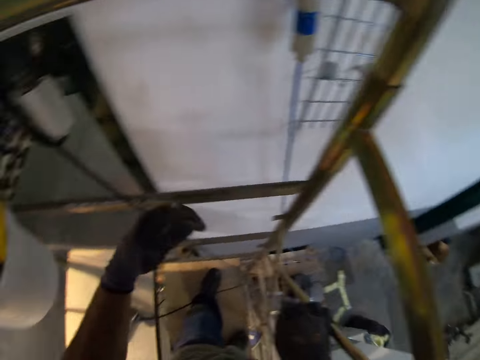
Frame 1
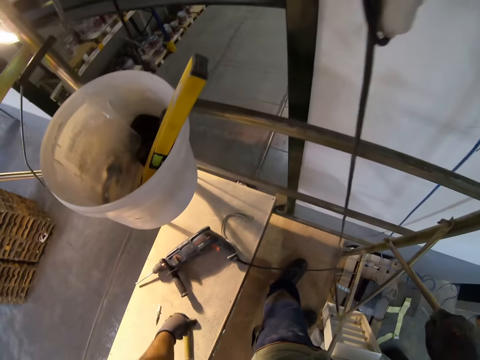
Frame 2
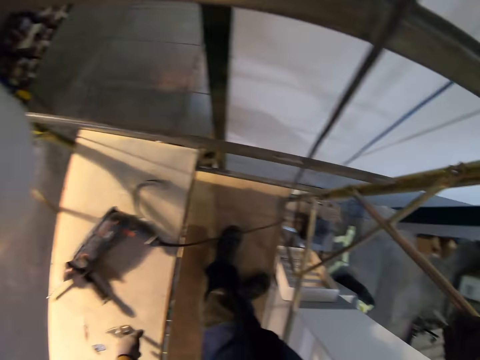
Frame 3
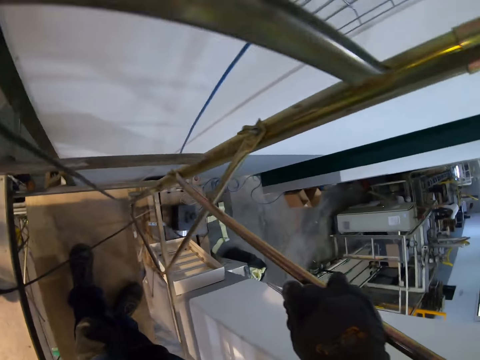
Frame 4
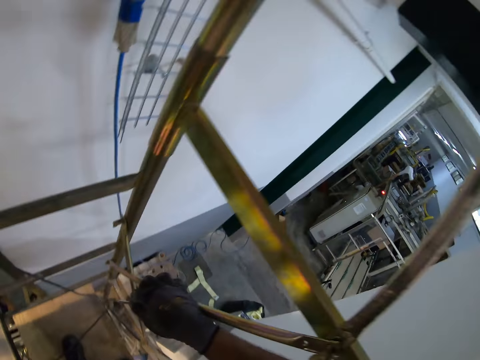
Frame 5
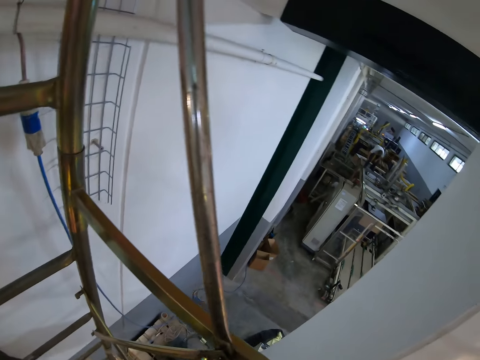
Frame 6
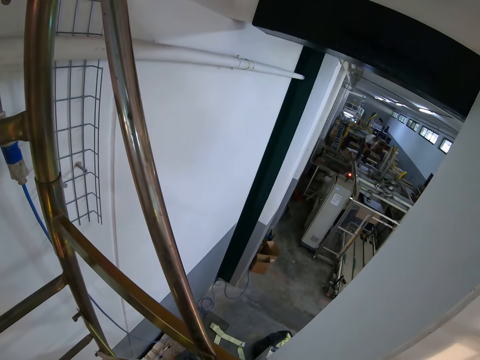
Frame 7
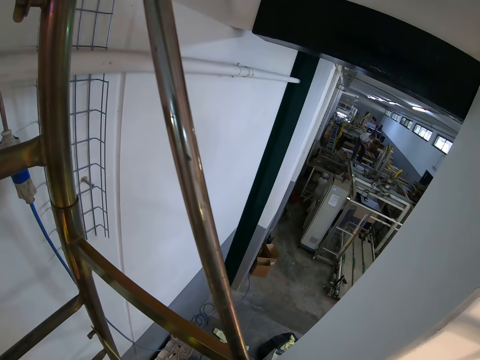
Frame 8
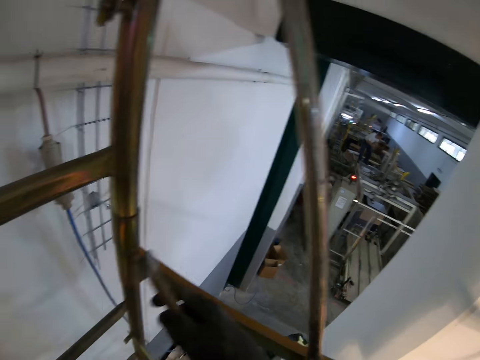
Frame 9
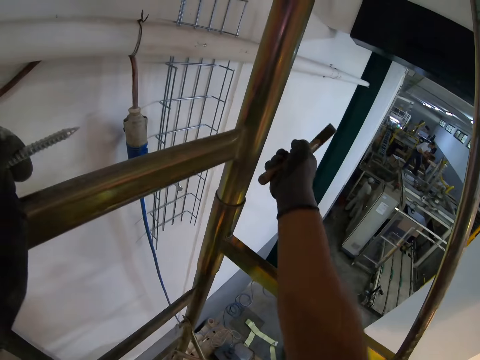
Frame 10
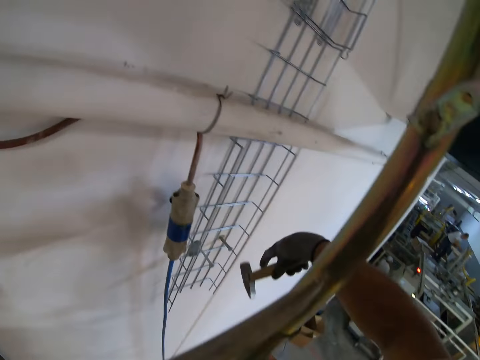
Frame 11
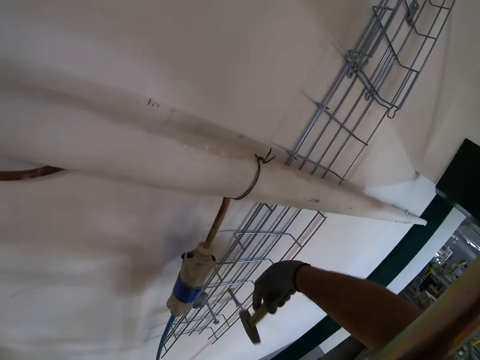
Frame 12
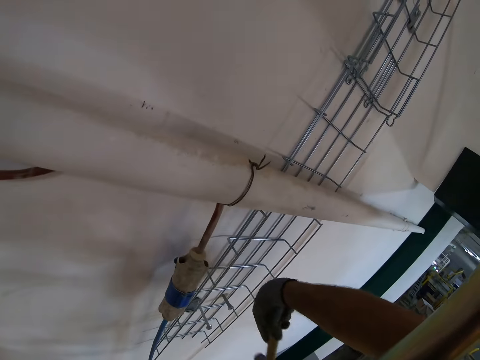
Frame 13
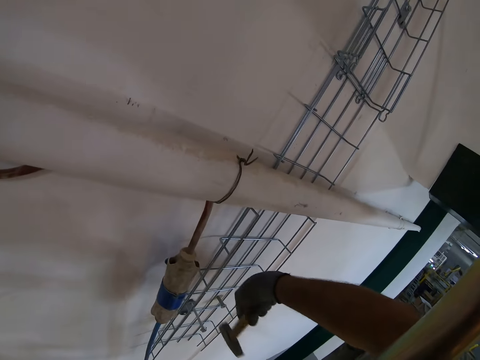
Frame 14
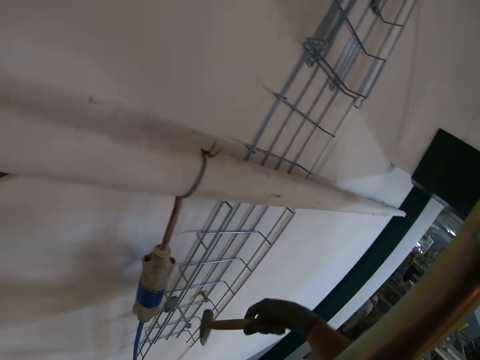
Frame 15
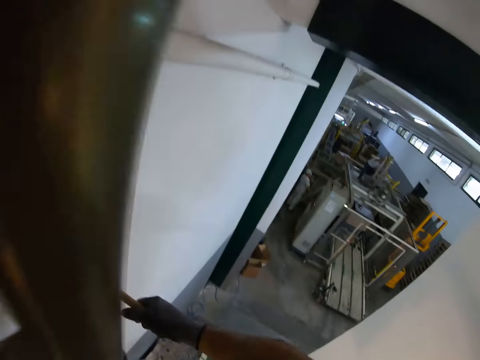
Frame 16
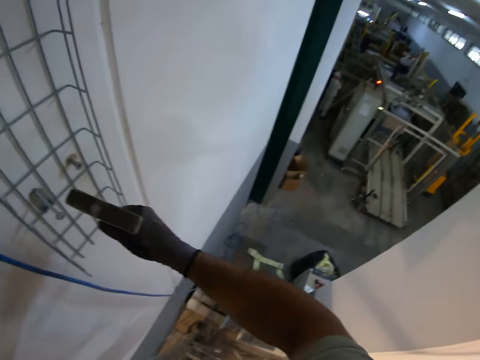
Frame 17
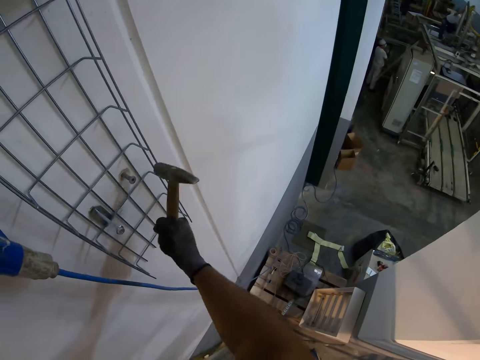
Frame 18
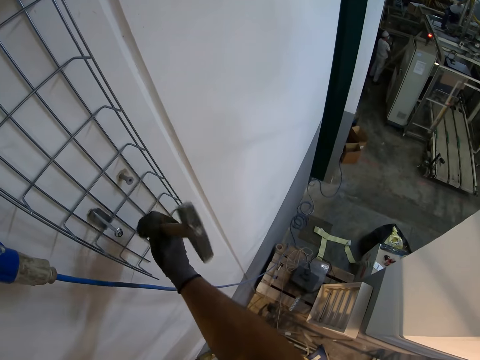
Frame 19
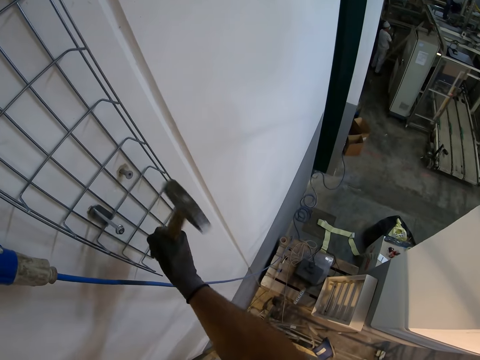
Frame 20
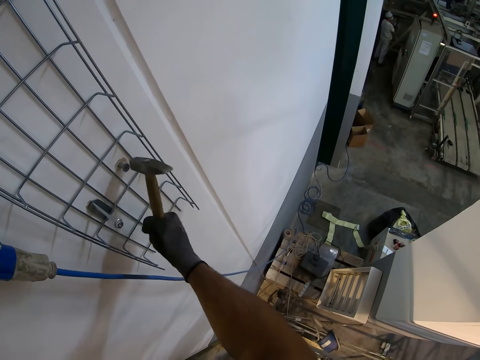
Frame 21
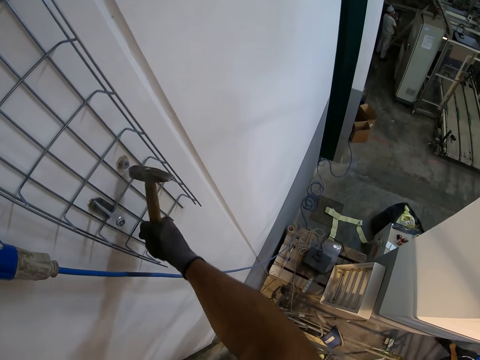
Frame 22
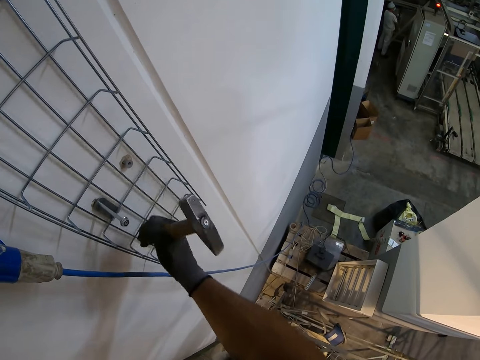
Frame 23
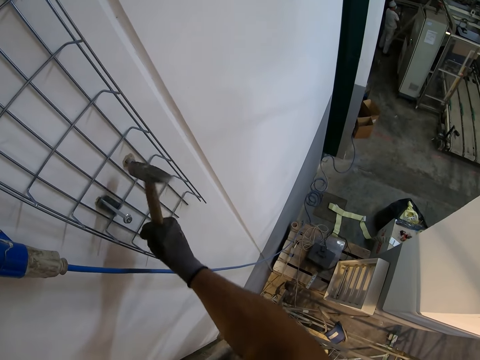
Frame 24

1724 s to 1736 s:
The camera wearer looks around. They pick up a hammer and hit the wall plug in the wall with the hammer.

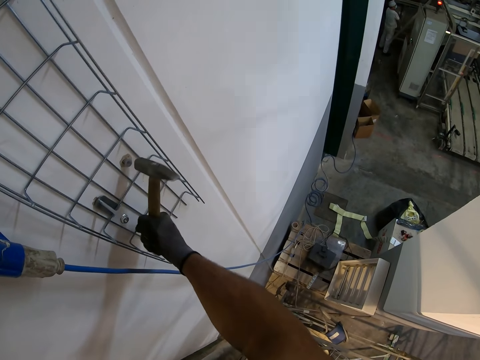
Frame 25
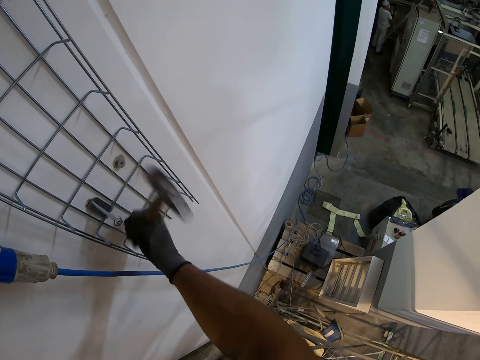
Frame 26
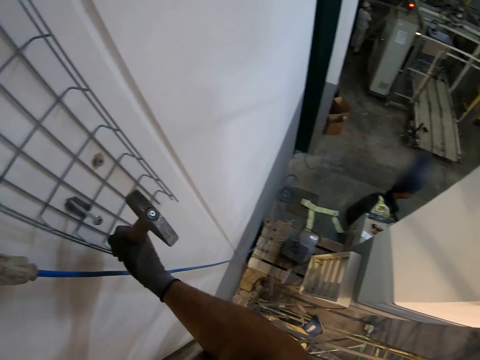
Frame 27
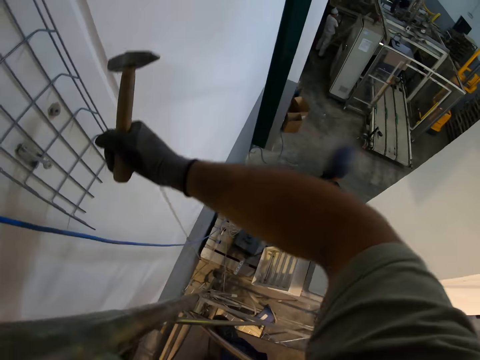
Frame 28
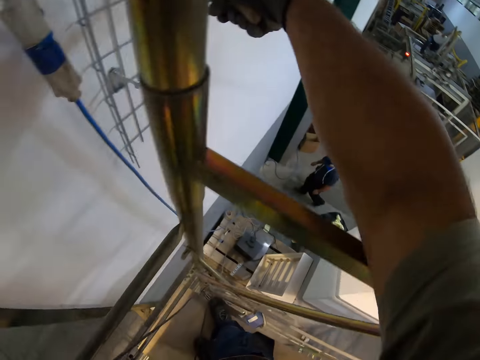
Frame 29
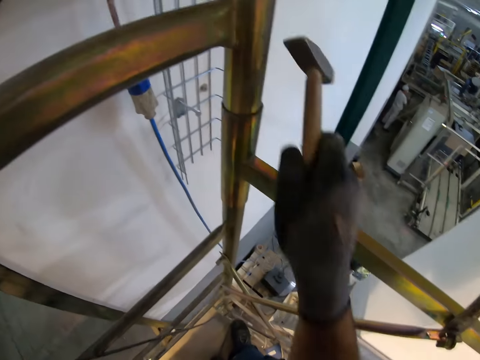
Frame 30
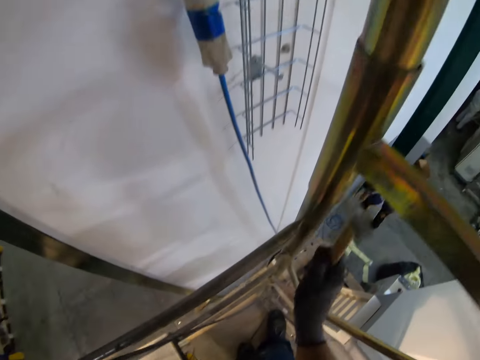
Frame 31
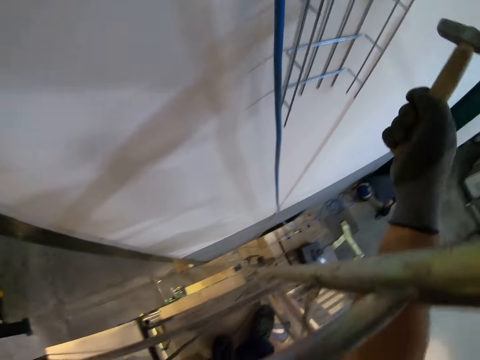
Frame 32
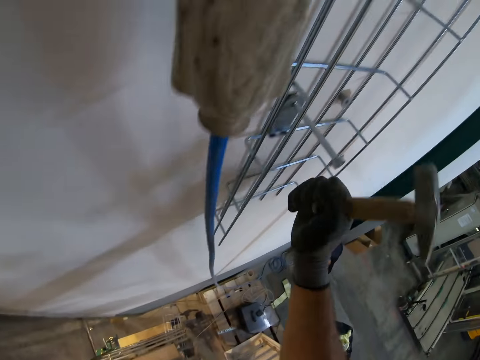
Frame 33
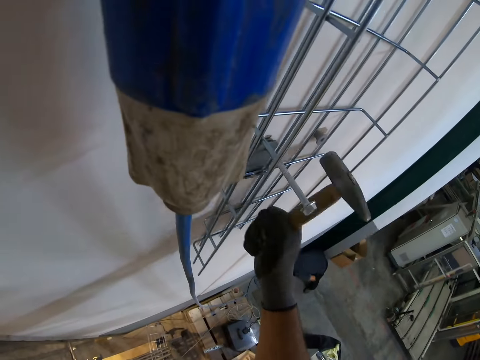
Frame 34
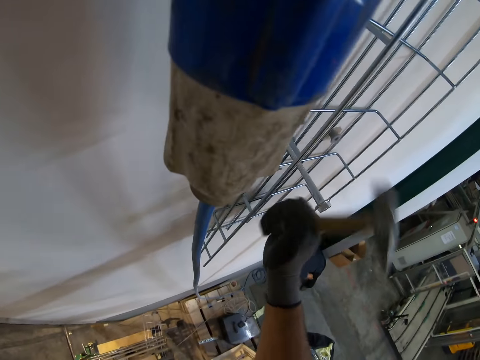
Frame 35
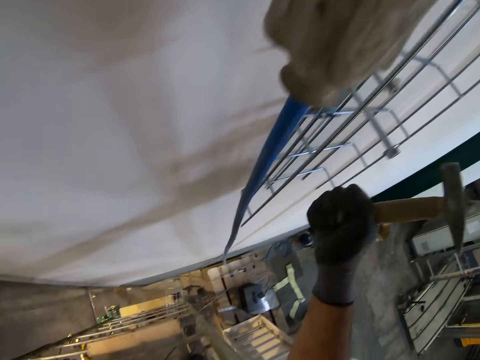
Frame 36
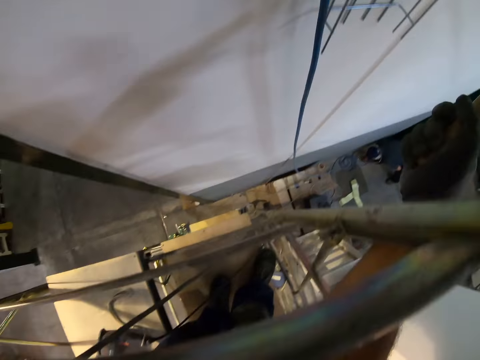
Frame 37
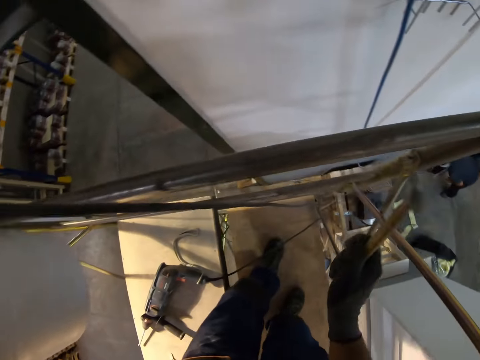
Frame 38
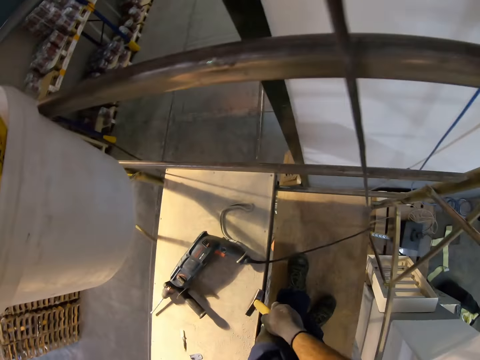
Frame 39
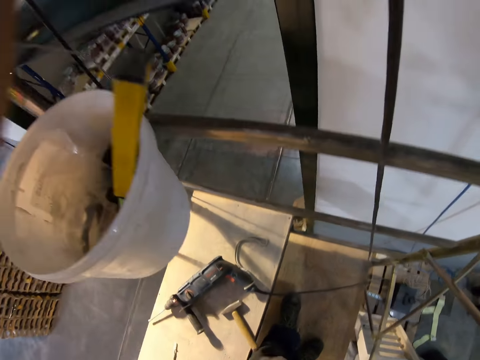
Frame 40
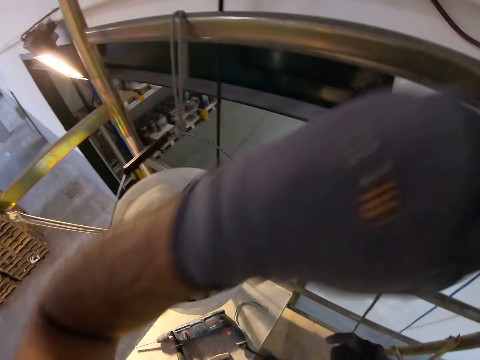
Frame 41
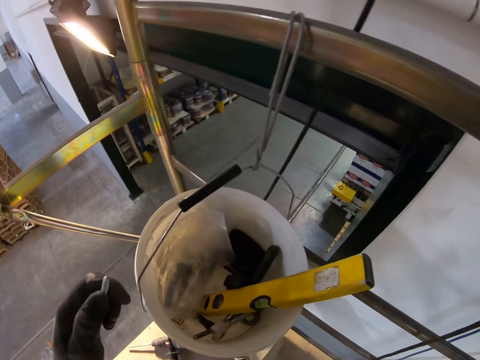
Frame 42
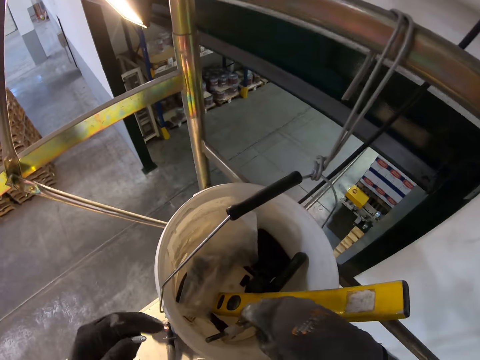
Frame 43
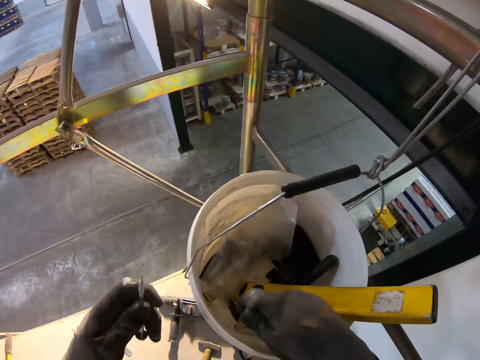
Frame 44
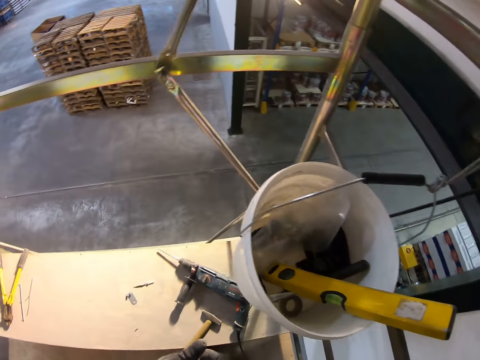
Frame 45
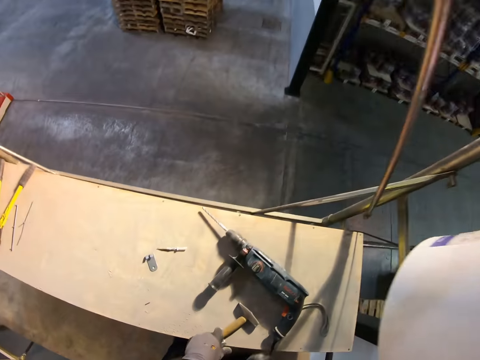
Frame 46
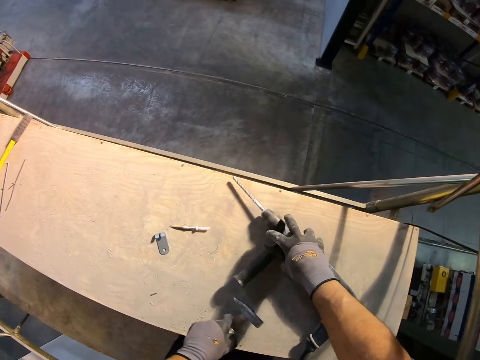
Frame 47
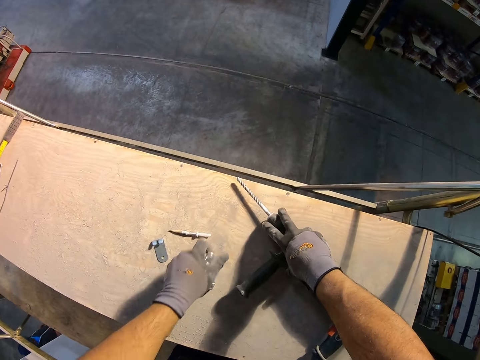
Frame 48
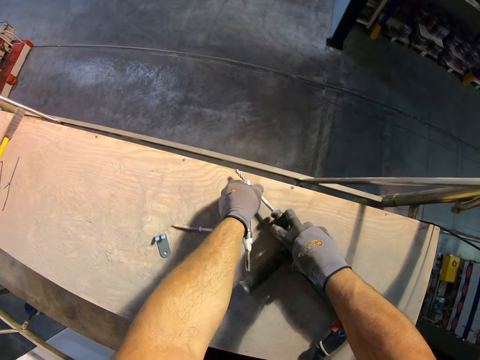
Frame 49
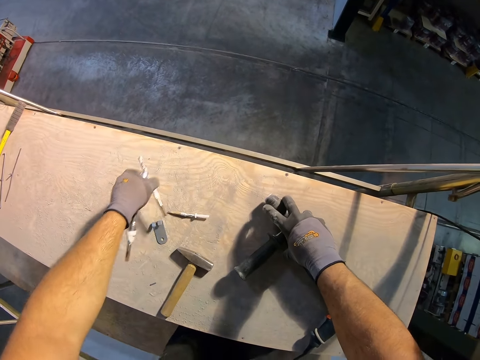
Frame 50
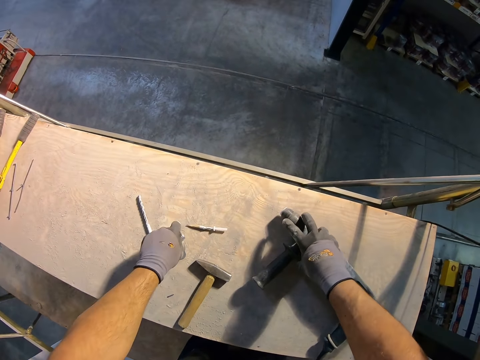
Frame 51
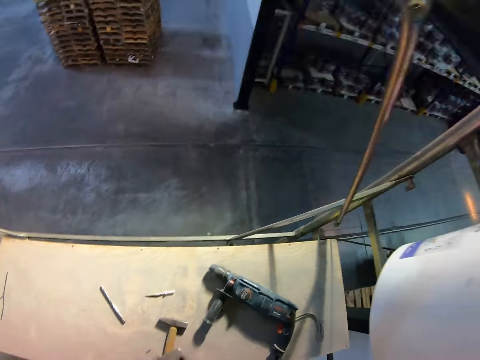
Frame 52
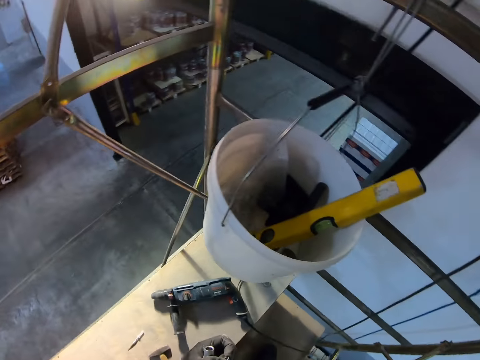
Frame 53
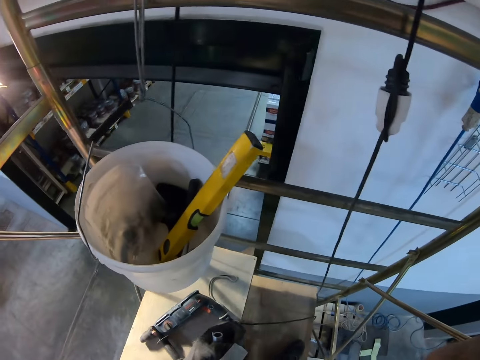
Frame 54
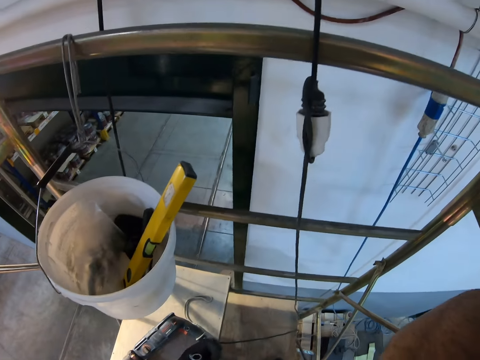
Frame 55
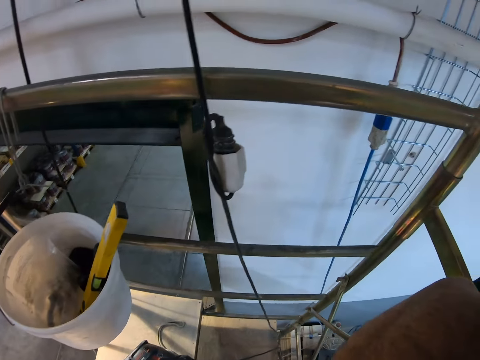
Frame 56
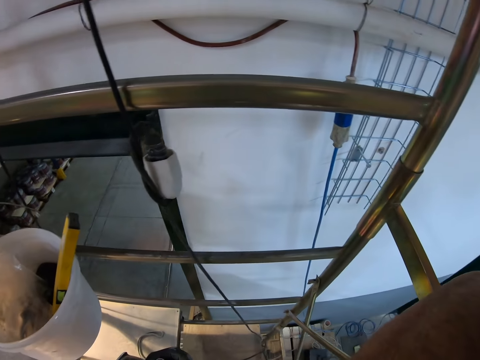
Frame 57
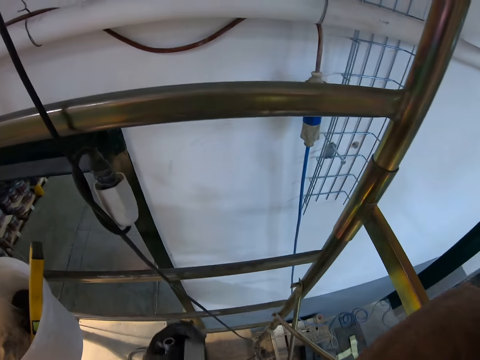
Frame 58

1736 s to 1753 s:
The camera wearer looks around, hits the screw, and looks around. They drop the hammer and look around. They pick up the bolt and place the bolt on the board. They detach the twist drill or drill bit from the drill and place the drill bit on the board. They pick up a wall bracket and a screw and look around.
